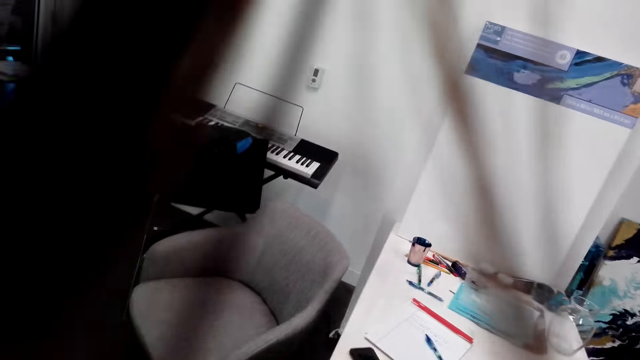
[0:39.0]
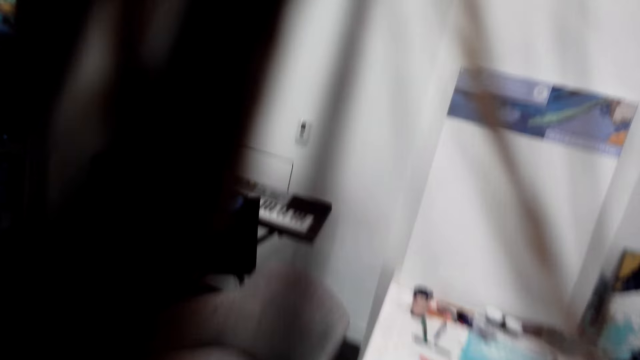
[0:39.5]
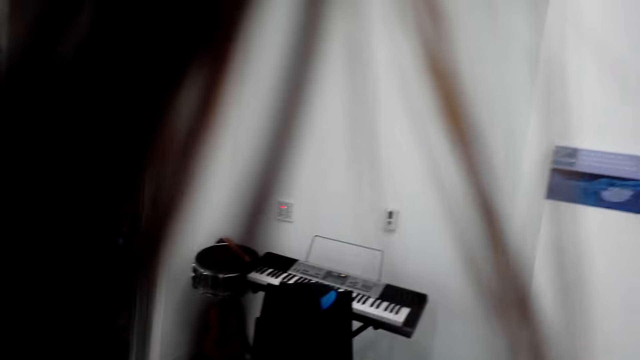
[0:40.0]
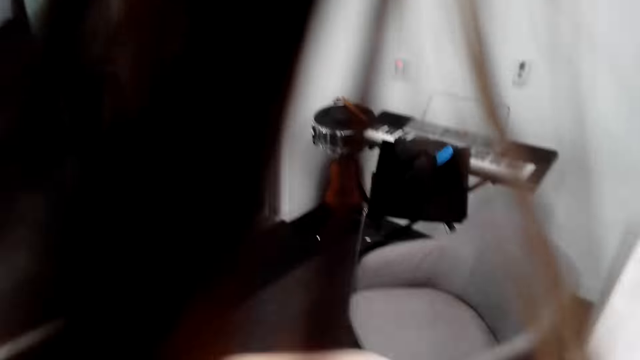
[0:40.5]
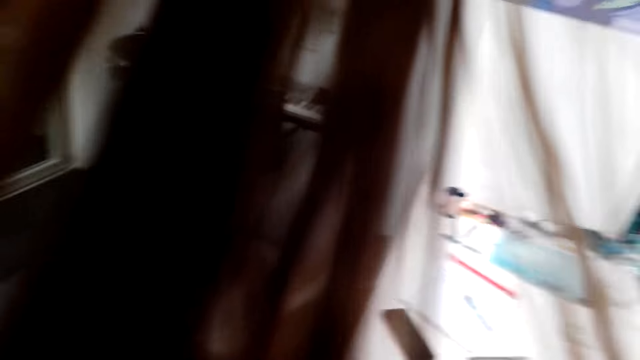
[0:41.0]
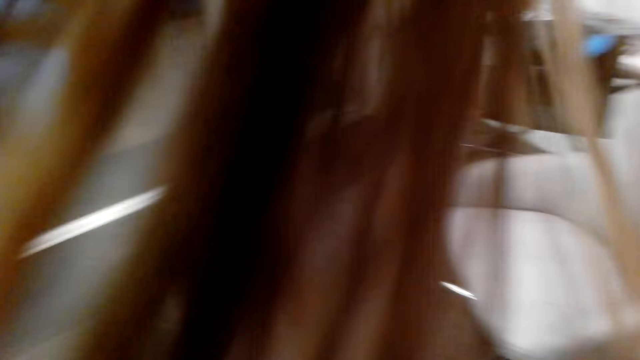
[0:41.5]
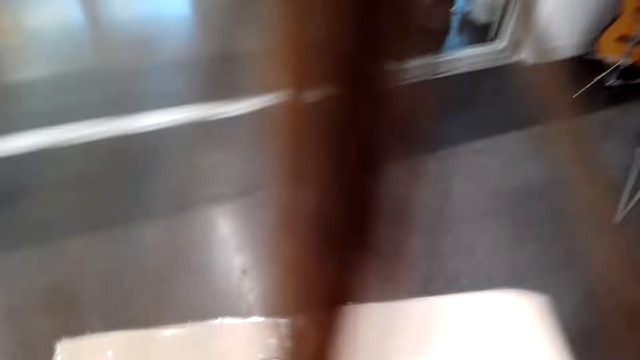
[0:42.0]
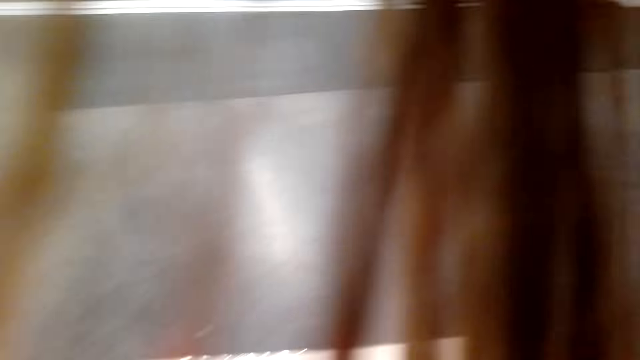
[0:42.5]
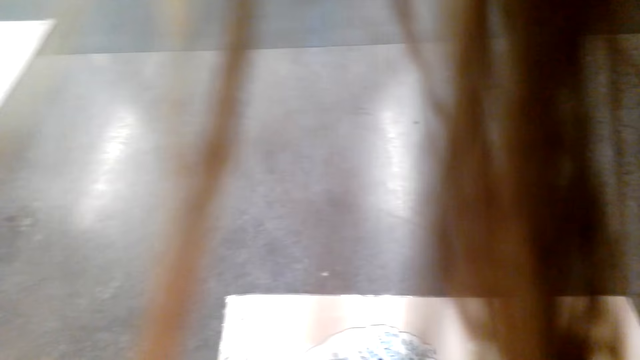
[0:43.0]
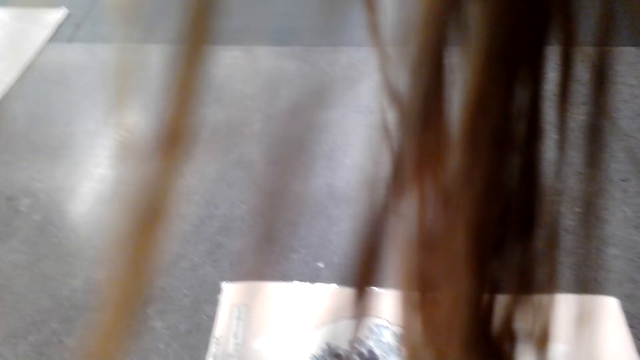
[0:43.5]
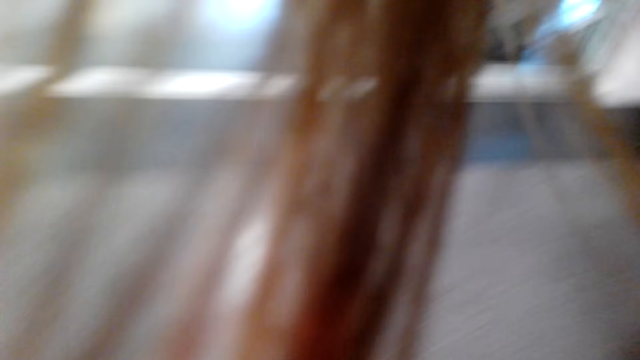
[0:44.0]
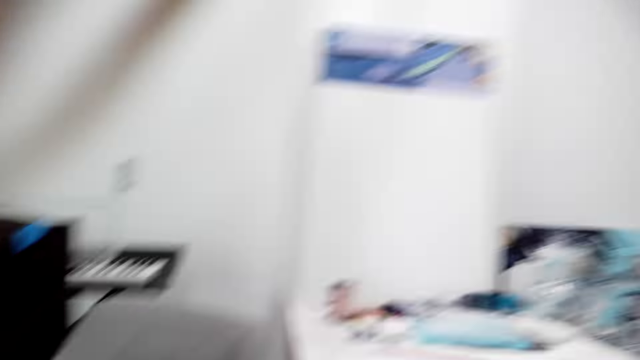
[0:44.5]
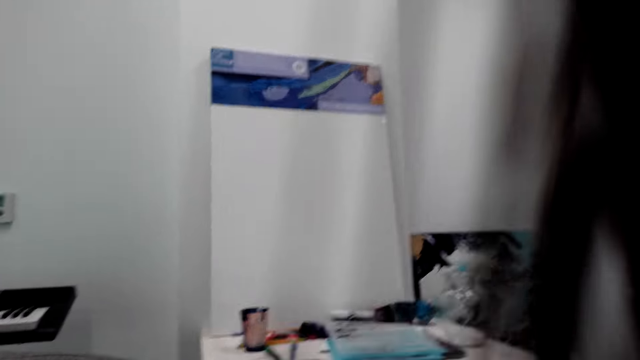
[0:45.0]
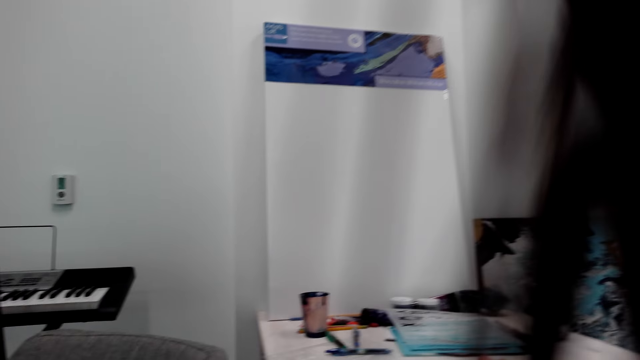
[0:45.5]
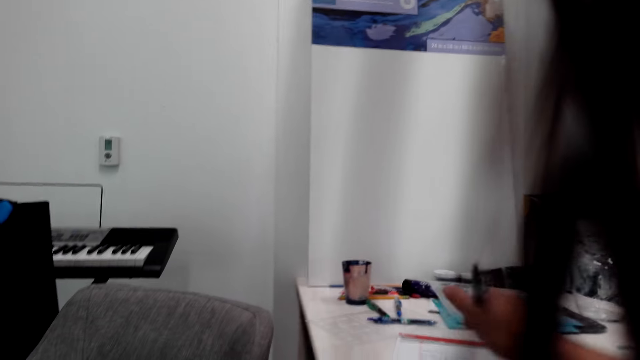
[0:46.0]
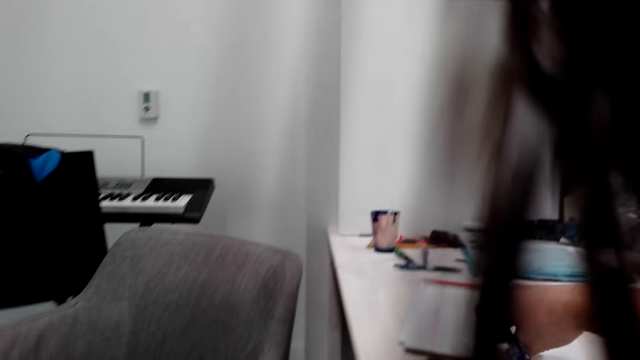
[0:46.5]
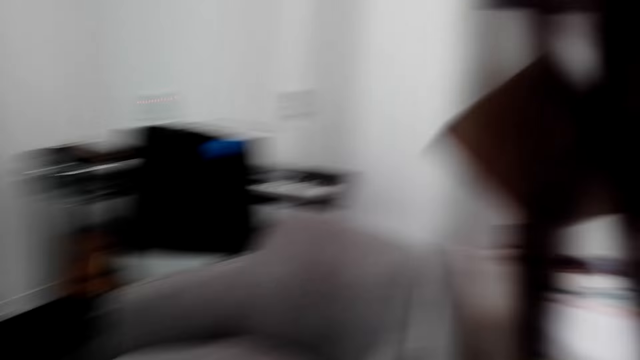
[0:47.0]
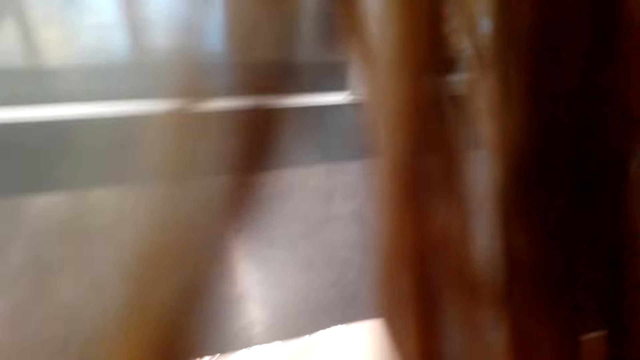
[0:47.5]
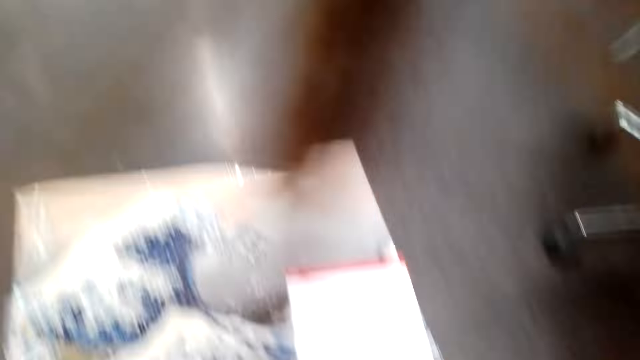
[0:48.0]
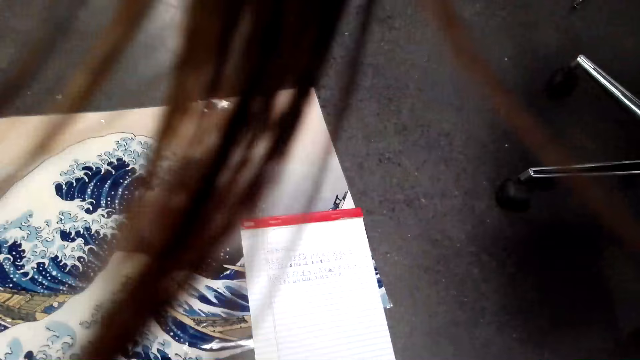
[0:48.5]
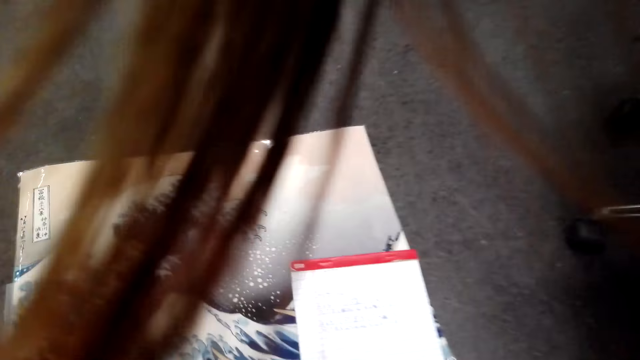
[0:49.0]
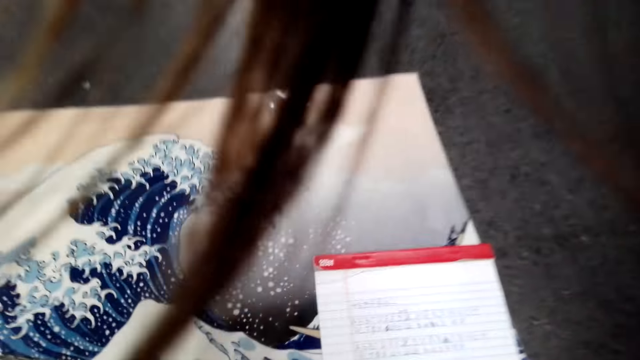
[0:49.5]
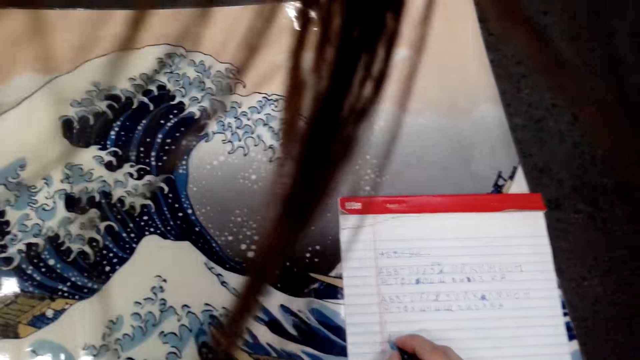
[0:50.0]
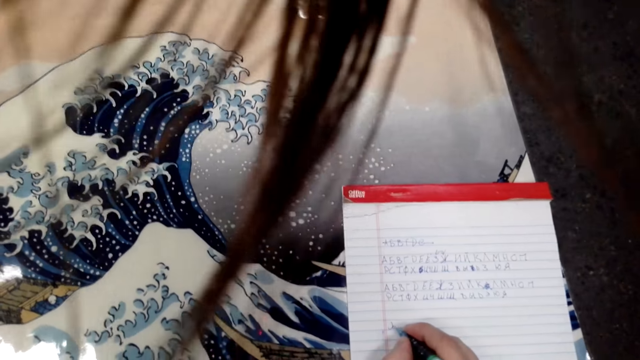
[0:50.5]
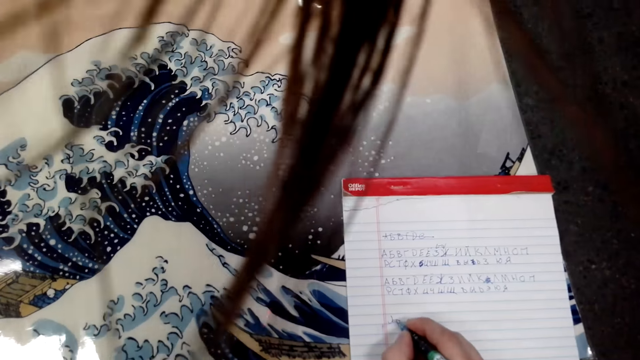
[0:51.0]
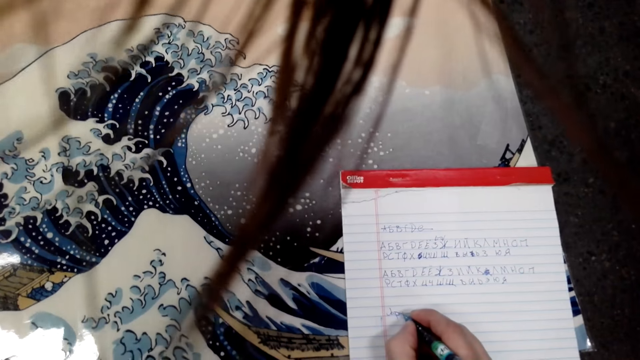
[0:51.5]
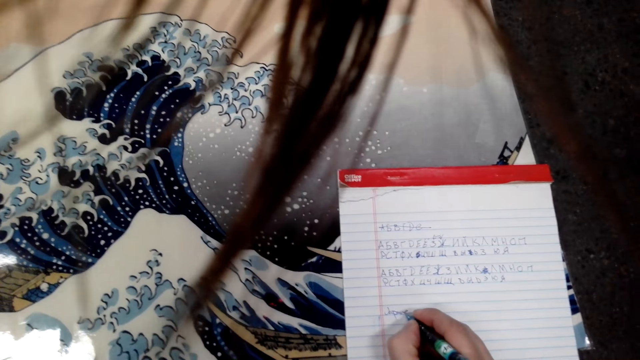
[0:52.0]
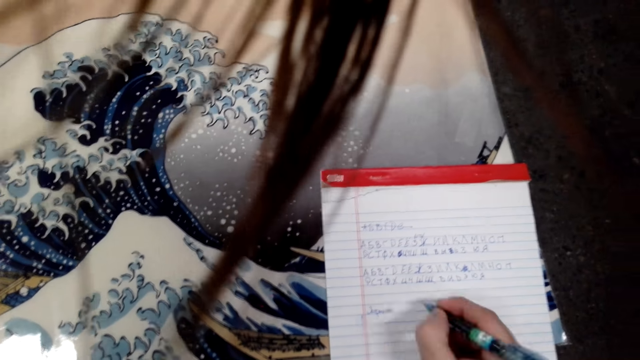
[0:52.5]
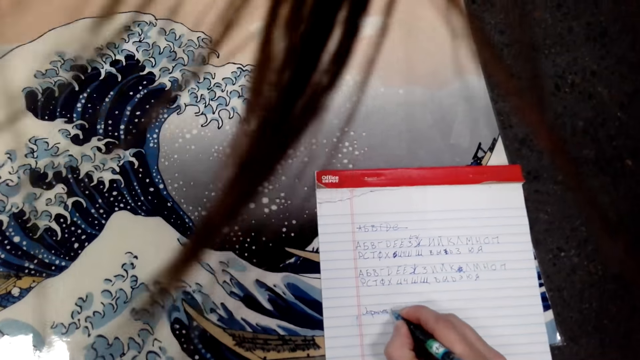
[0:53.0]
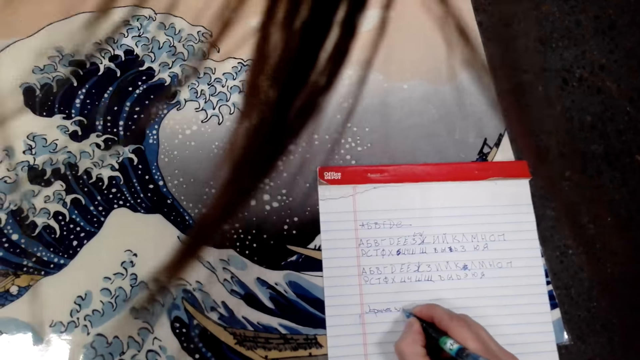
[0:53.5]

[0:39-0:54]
The camera wearer spreads the paper roll to the floor. They pick a pen from the table. They write on the book with the pen.

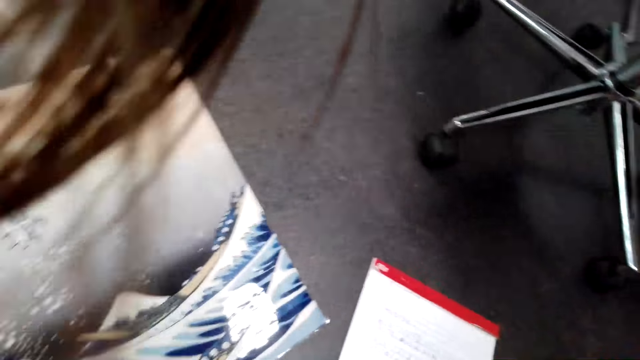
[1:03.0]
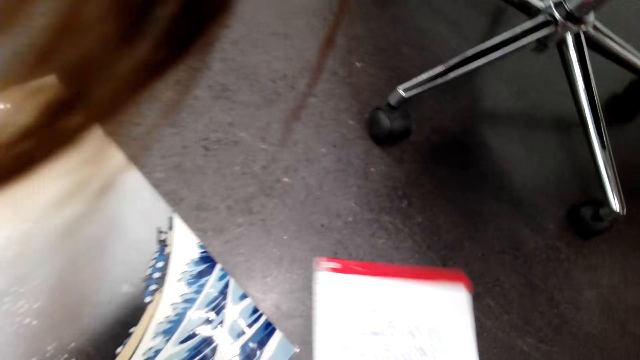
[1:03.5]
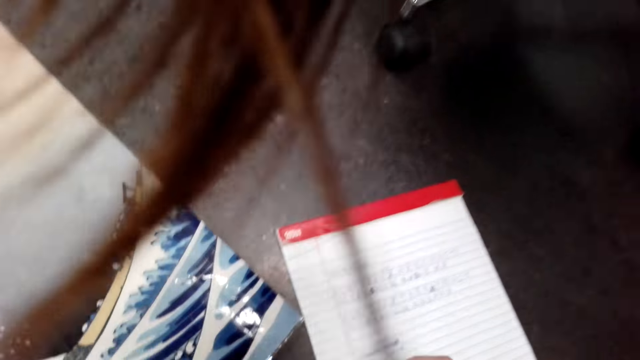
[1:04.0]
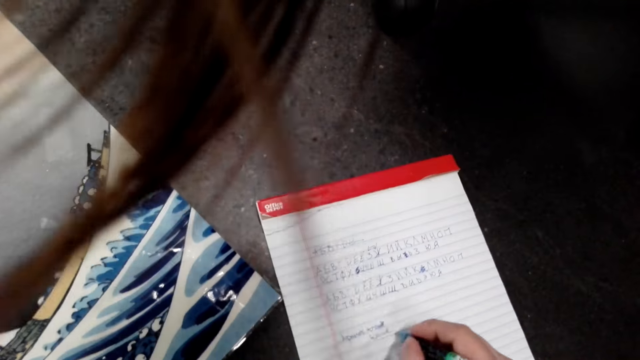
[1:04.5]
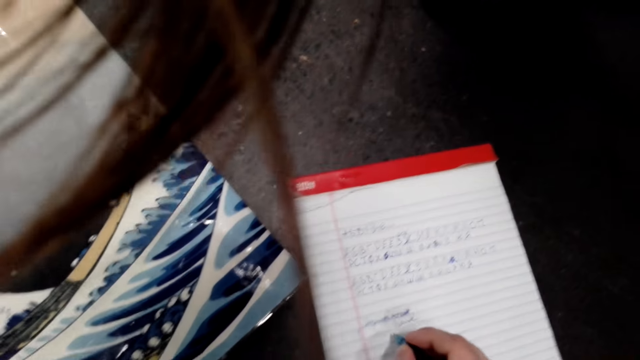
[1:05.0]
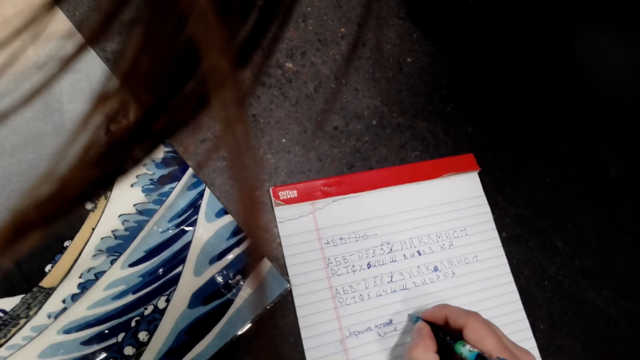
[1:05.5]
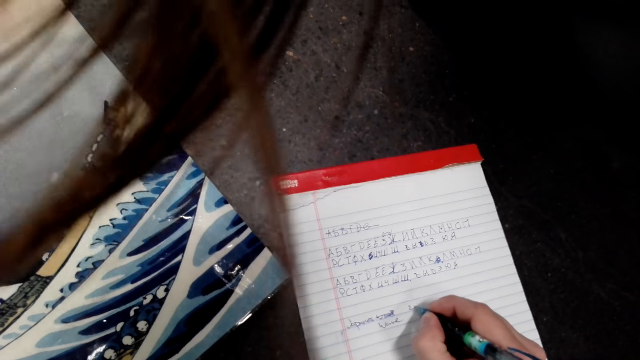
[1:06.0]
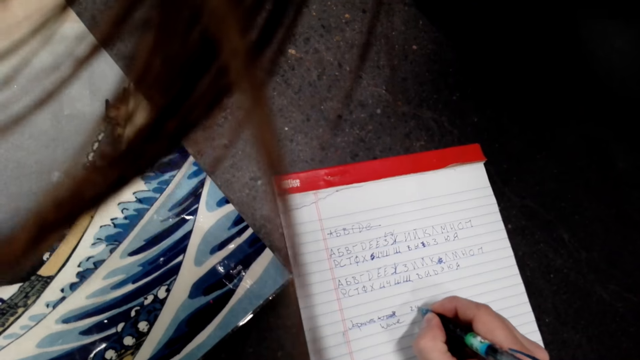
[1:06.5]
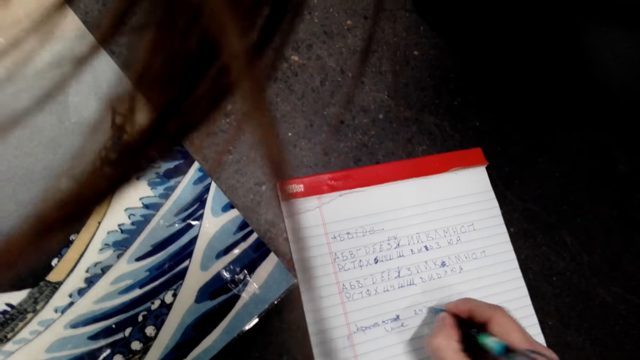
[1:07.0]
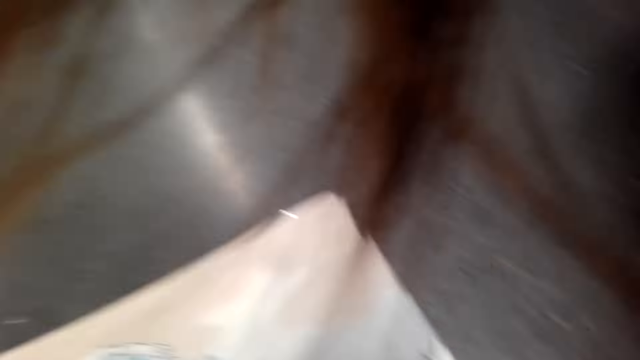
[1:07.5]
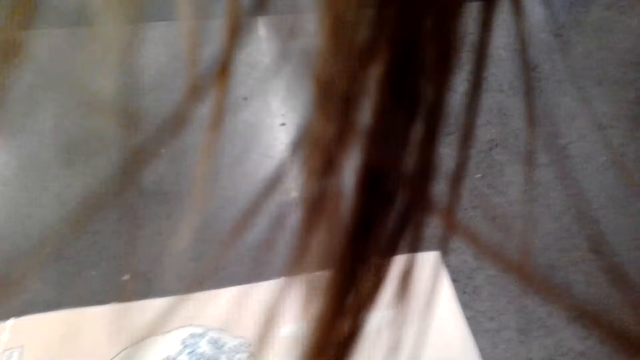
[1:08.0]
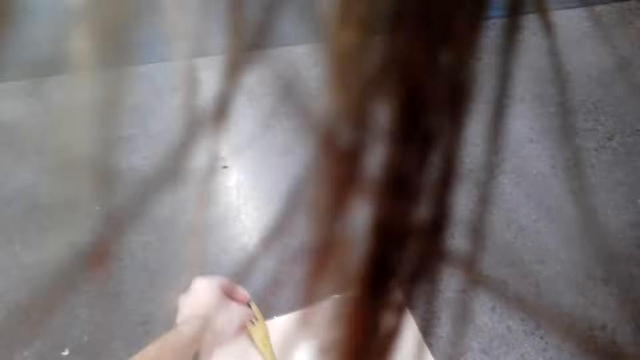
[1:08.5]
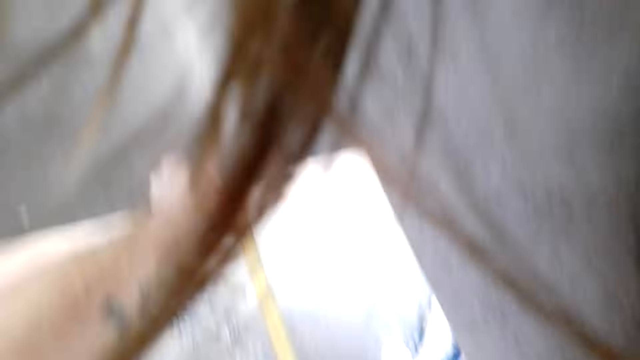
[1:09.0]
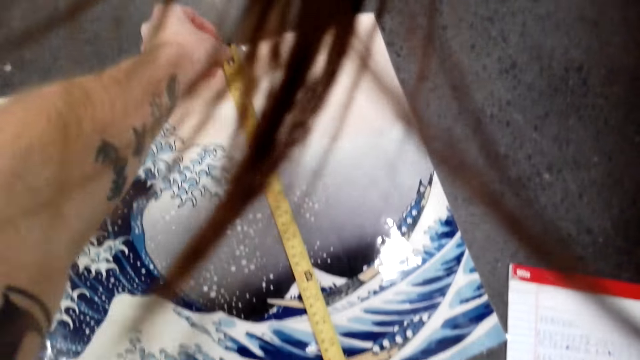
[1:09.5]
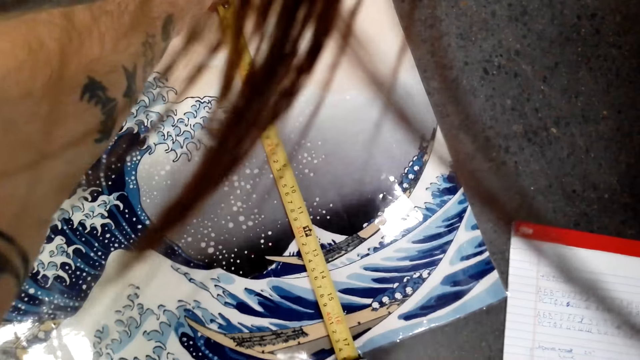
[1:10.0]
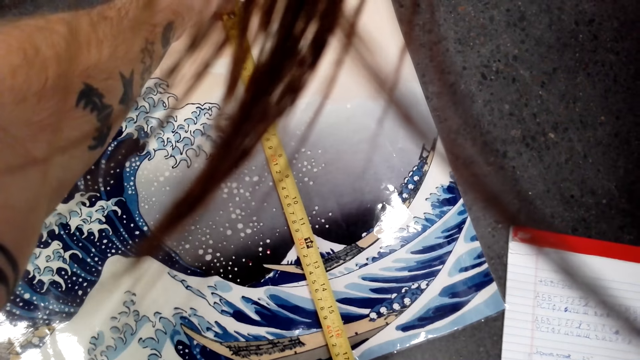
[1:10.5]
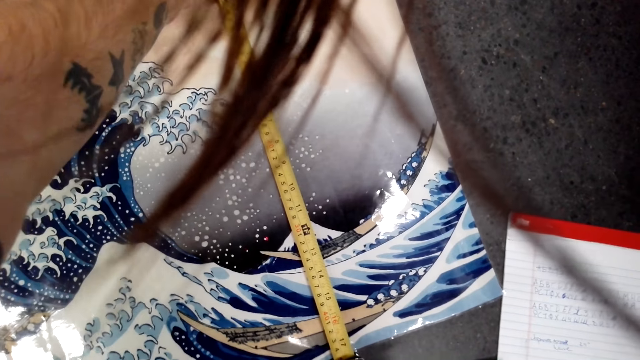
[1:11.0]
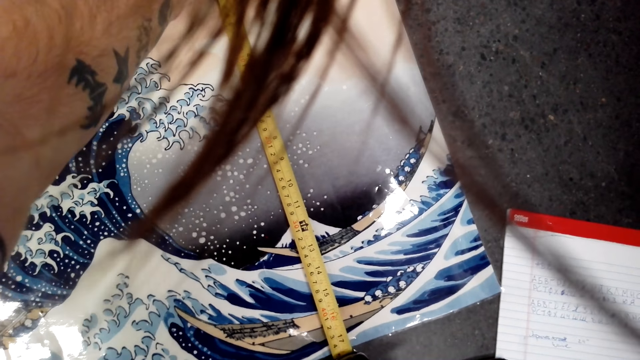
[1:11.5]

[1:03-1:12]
The camera wearer measures the paper roll with a tape measure.
